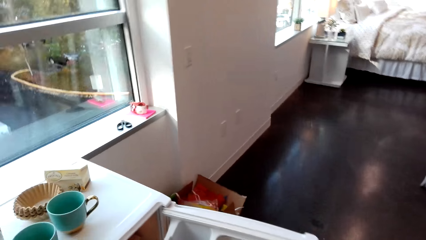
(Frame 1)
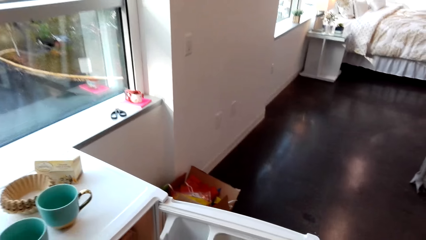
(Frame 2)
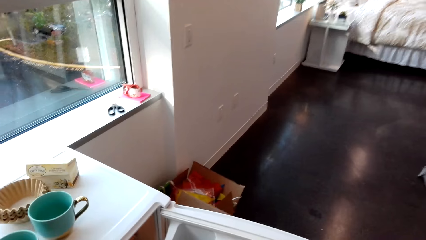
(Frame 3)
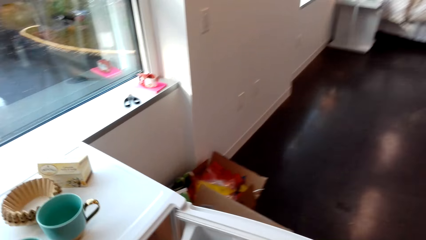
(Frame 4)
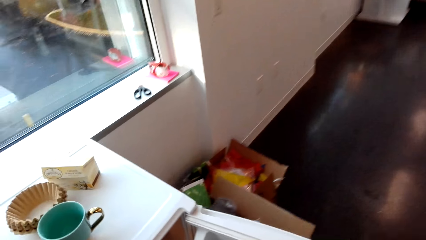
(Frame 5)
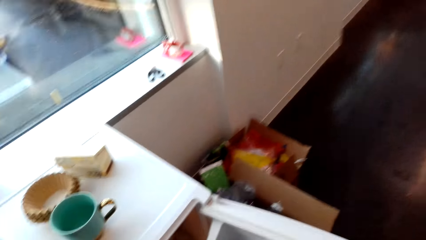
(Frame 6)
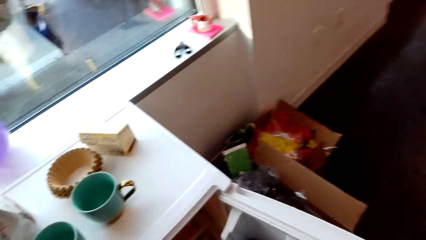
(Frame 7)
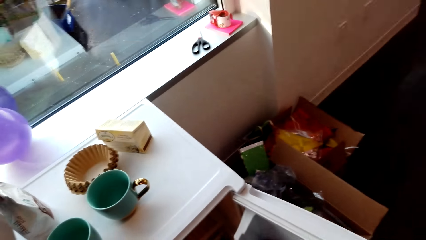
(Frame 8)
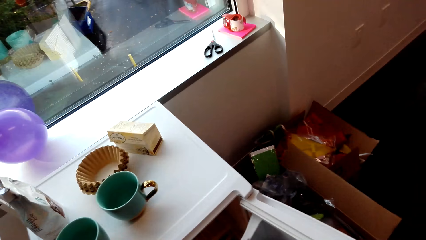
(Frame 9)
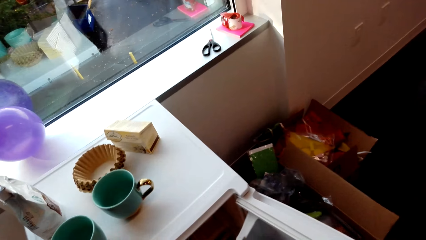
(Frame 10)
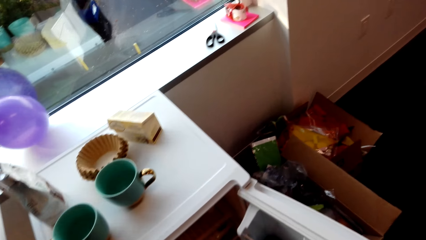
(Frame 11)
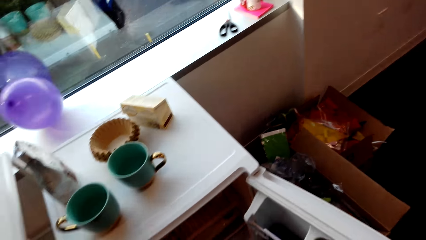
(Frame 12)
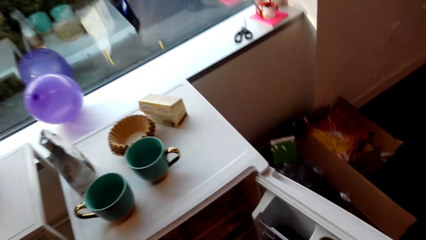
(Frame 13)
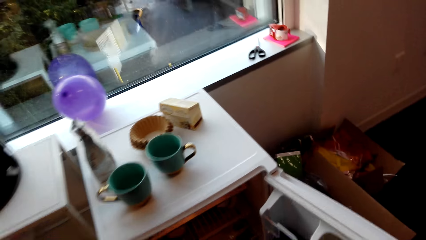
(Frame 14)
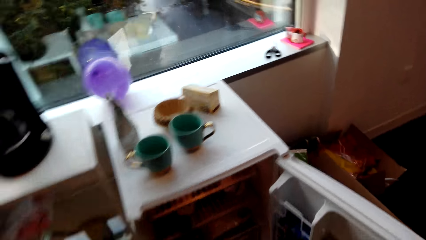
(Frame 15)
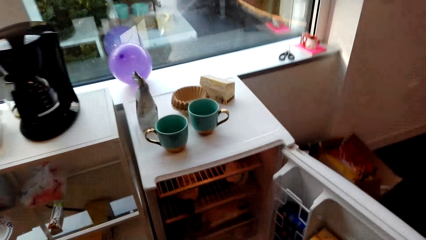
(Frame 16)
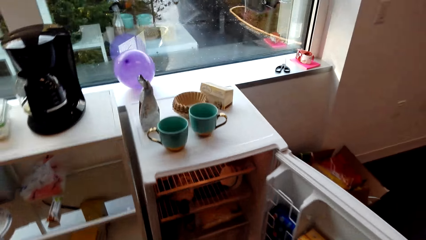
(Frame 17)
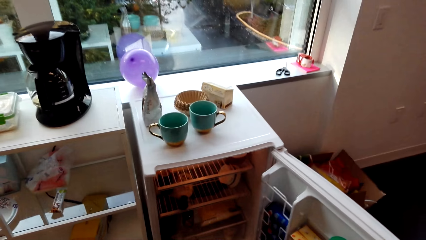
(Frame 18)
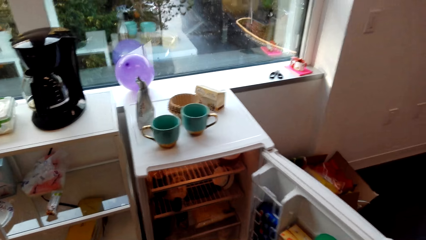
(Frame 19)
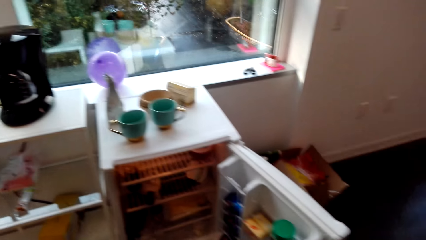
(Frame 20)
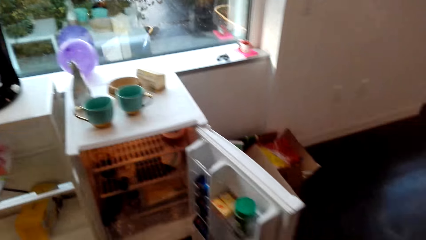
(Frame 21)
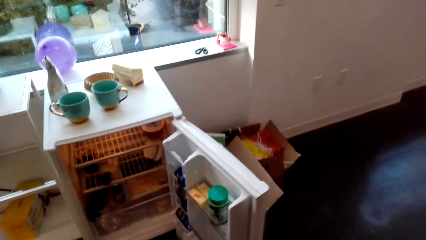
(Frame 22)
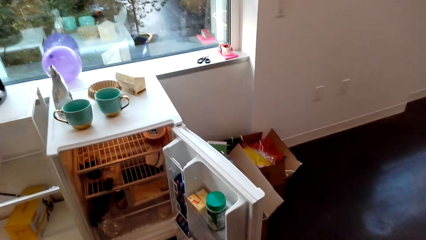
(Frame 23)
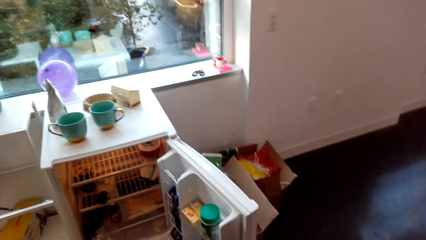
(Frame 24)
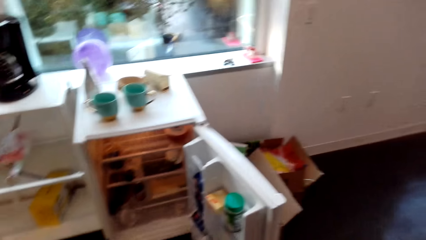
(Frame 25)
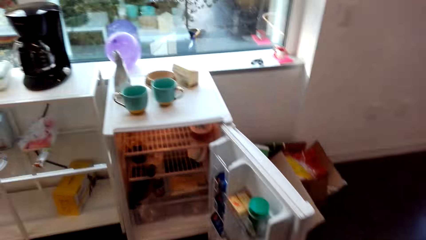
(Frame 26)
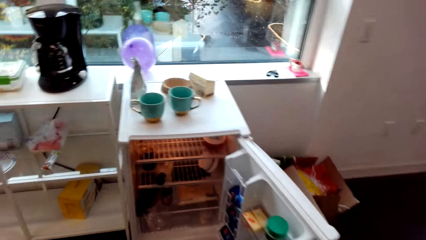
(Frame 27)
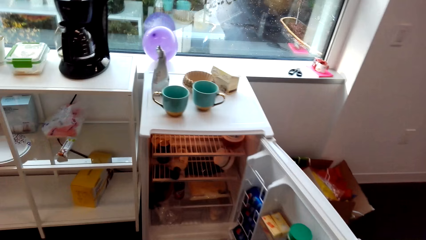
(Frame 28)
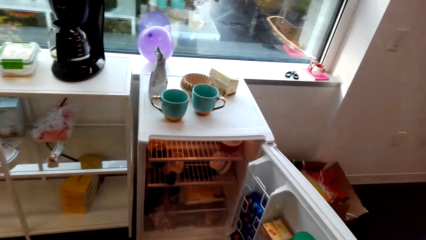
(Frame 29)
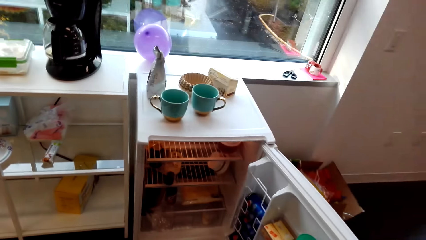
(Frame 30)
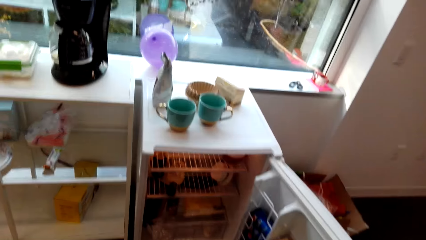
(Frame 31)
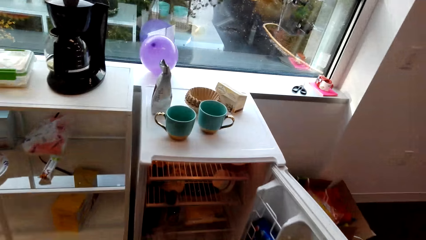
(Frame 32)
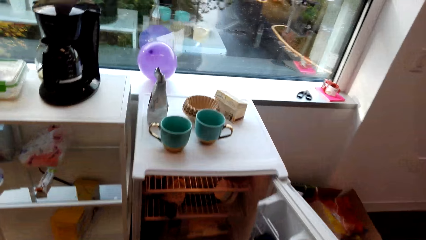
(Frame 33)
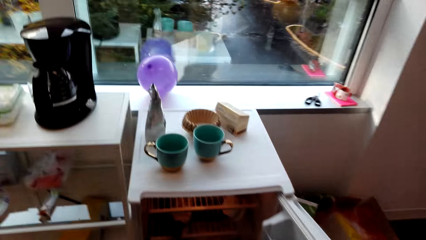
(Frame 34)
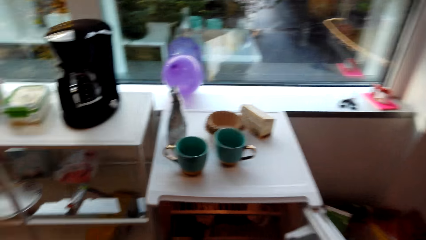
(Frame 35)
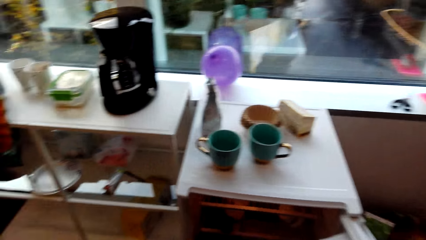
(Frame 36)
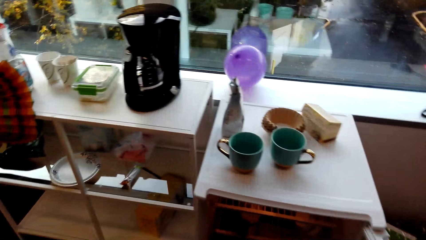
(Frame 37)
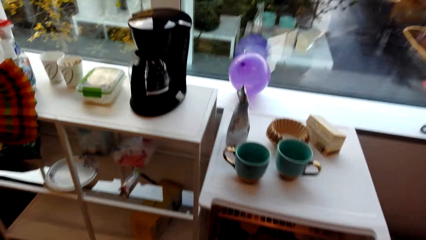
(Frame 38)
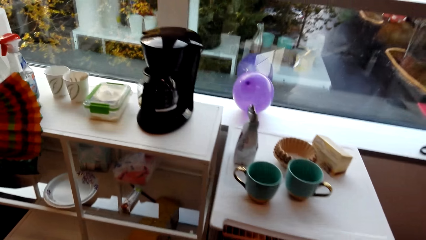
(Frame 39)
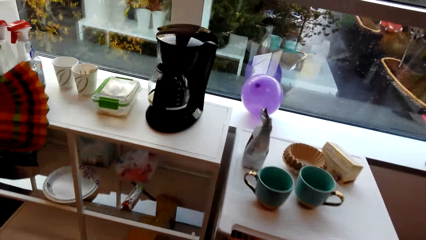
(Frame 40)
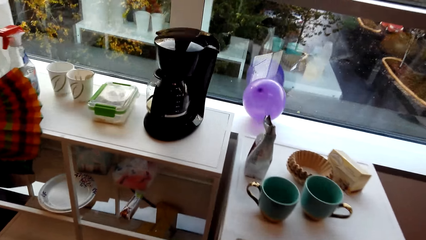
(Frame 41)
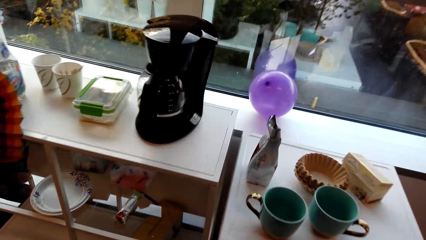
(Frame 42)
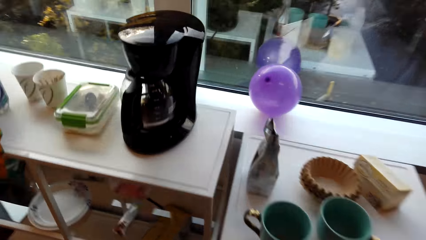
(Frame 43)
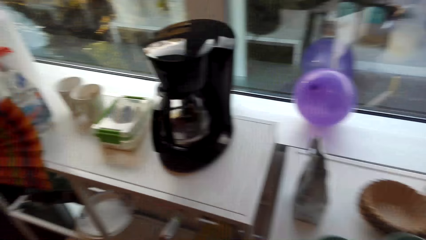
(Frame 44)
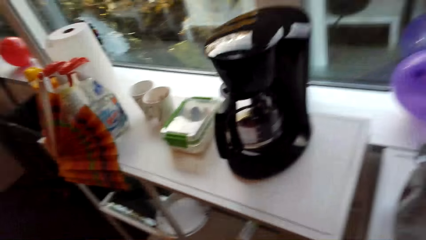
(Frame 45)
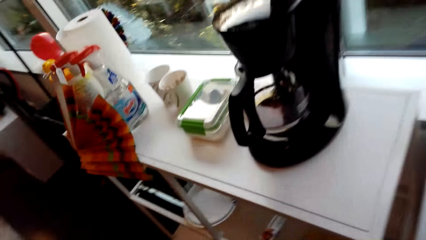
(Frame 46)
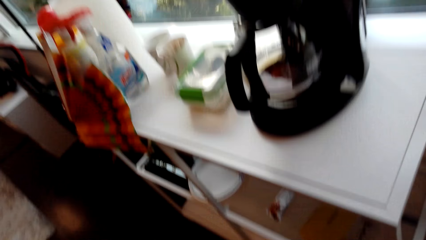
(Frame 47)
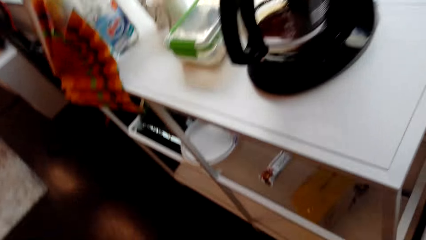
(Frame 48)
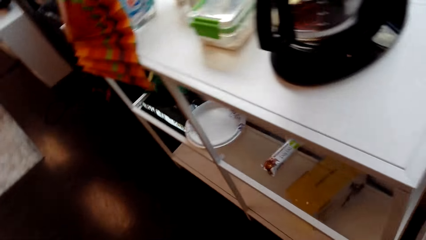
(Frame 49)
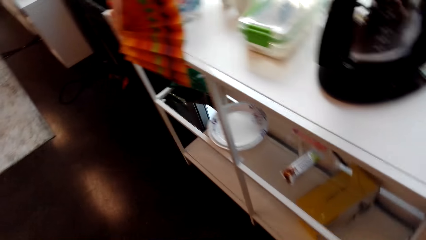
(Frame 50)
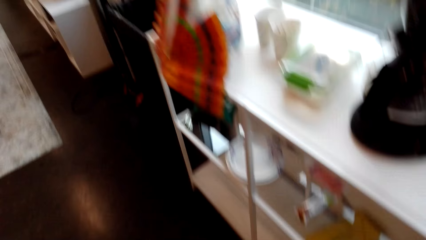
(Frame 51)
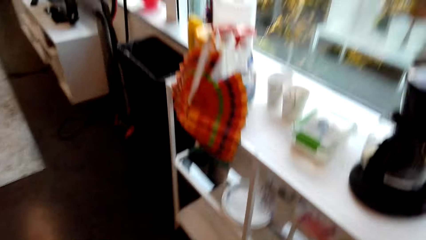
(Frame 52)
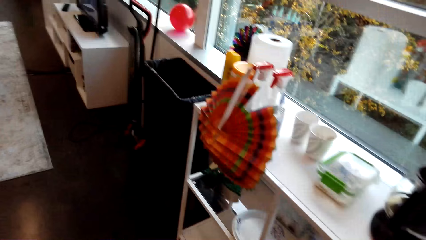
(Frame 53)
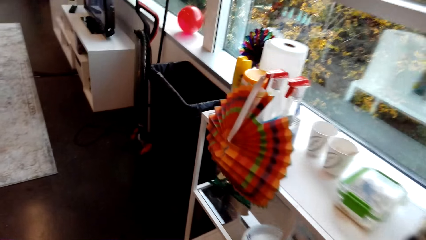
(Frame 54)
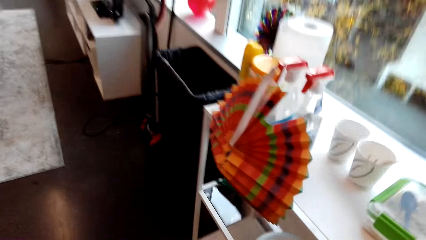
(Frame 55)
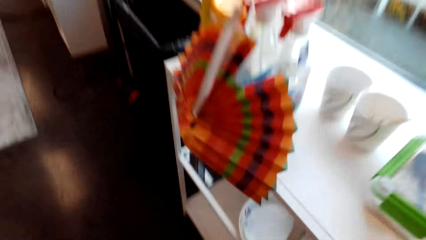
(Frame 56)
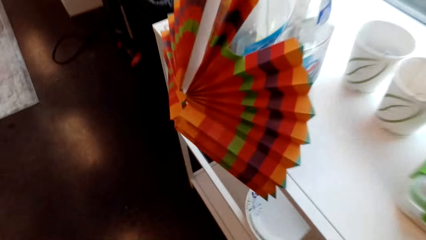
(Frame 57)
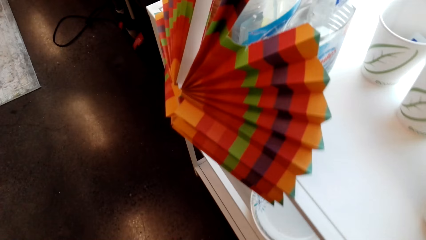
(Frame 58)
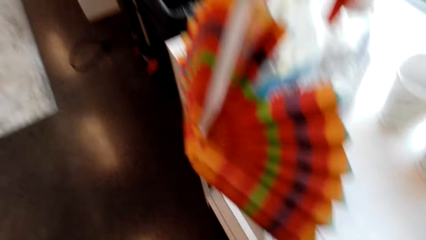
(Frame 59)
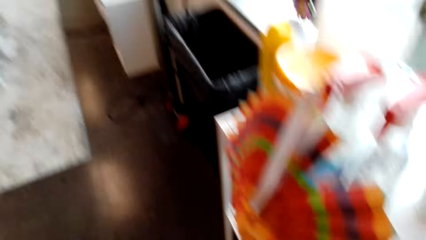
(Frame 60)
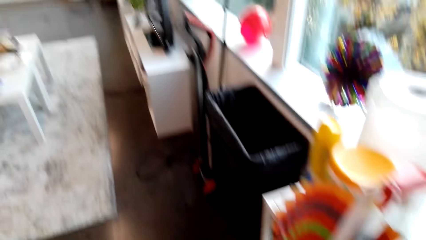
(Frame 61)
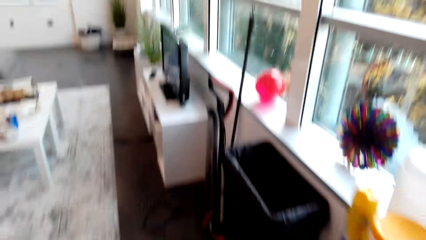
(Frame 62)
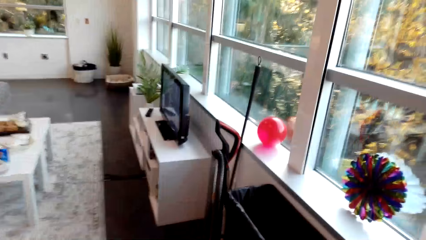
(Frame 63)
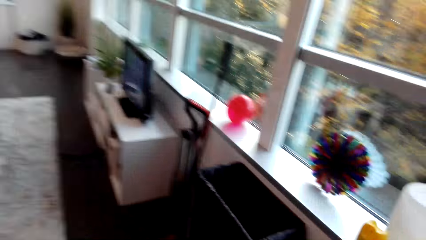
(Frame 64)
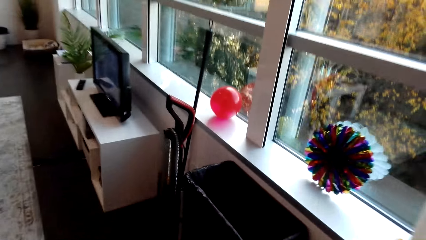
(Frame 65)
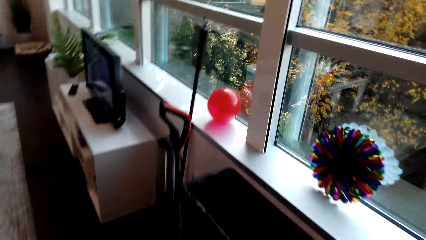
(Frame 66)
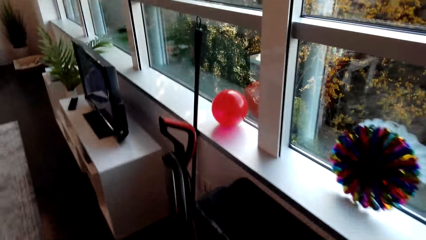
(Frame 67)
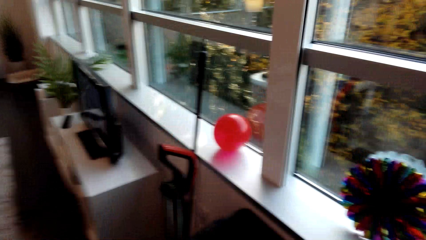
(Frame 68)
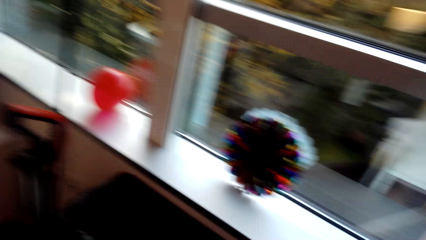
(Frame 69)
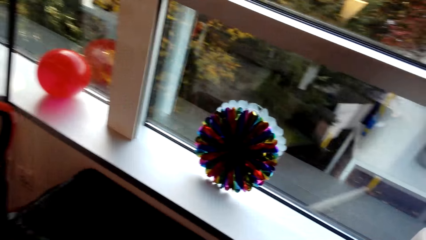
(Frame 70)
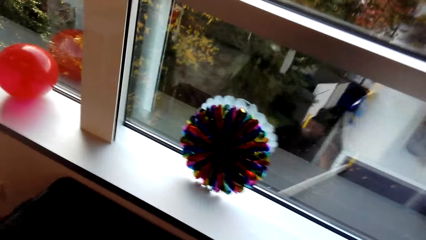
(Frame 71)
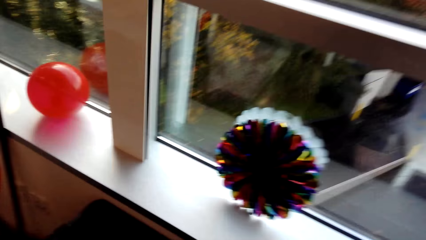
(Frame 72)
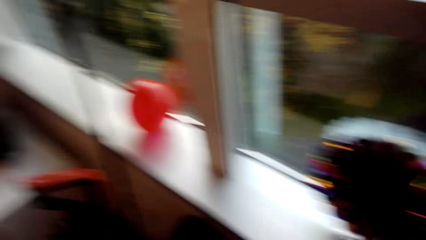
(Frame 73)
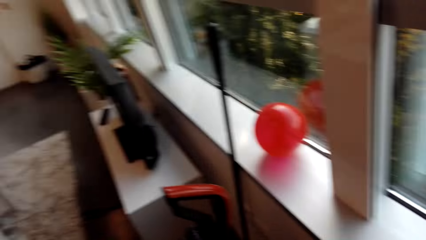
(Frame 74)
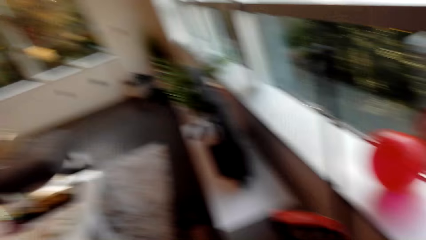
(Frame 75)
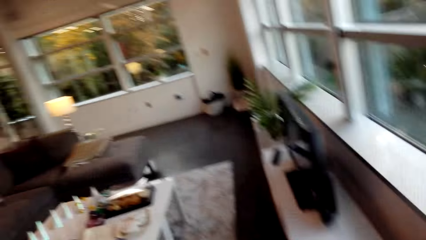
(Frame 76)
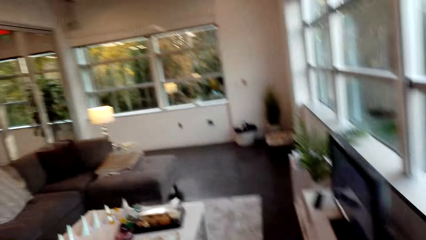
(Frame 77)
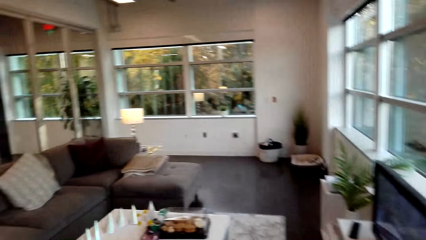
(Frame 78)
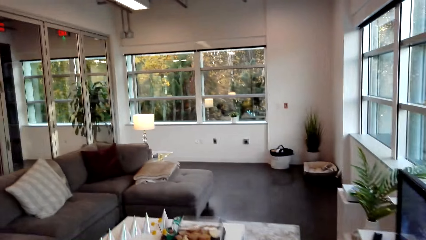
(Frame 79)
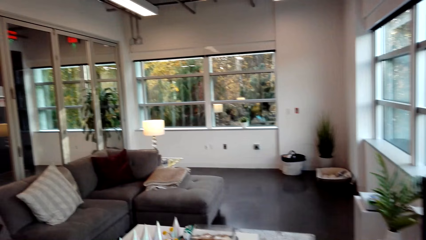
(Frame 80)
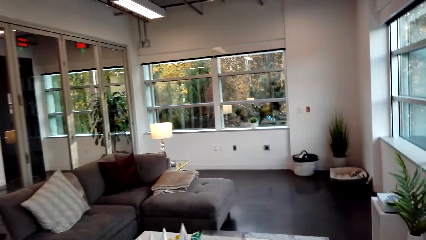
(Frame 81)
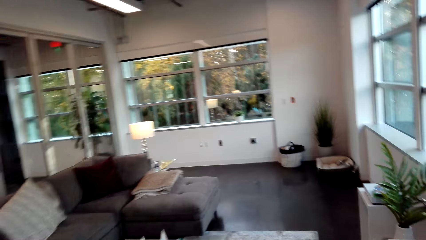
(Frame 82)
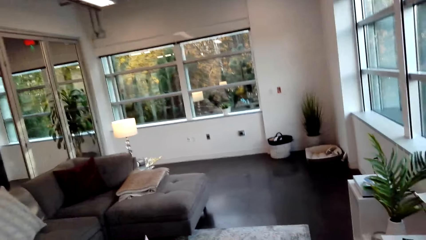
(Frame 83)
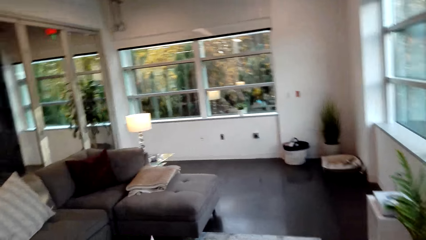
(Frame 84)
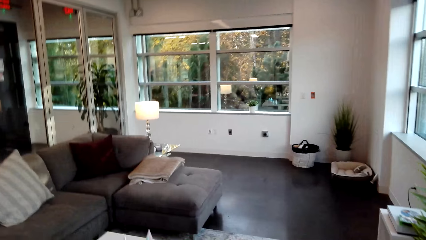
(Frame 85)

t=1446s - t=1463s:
The camera wearer moves away from the refrigerator. They move close to the refrigerator. They look at the paper fan. They look at the window.
